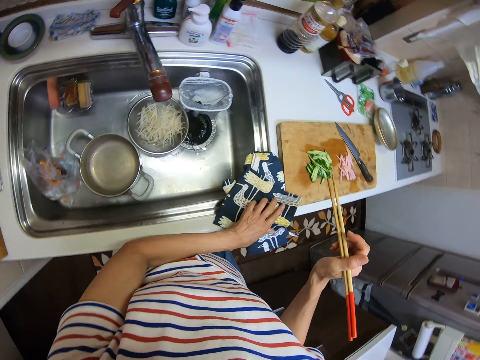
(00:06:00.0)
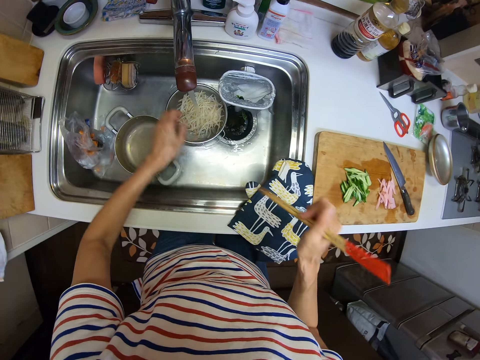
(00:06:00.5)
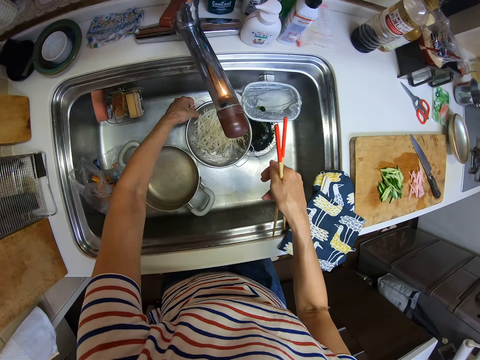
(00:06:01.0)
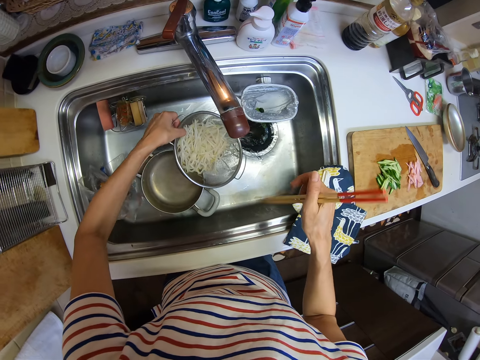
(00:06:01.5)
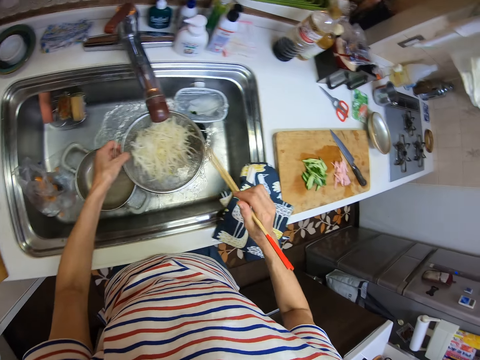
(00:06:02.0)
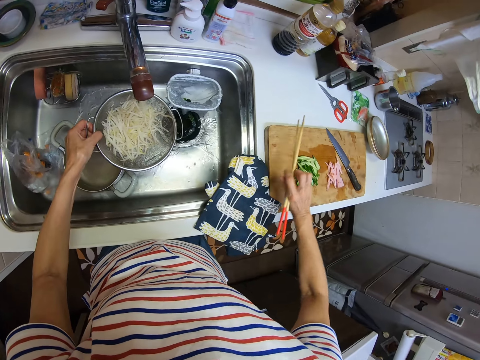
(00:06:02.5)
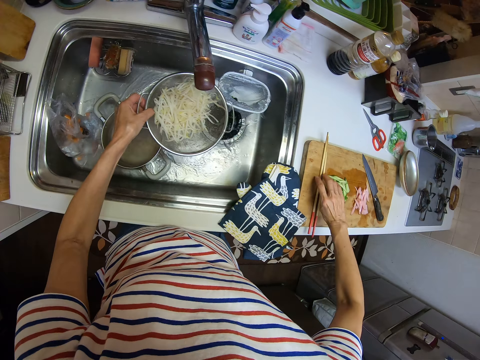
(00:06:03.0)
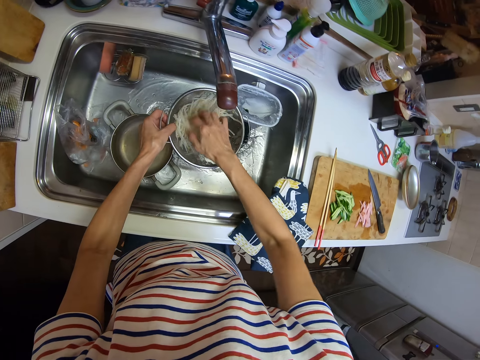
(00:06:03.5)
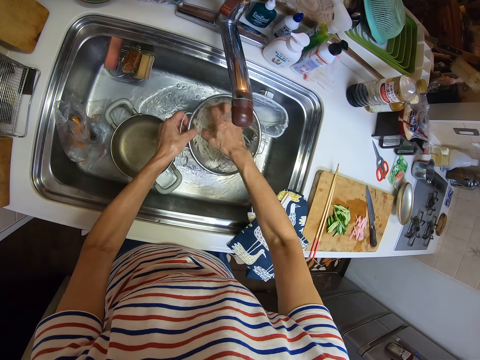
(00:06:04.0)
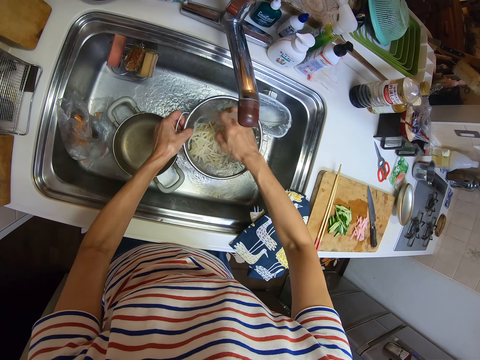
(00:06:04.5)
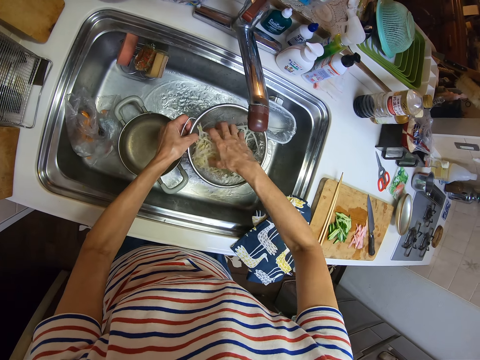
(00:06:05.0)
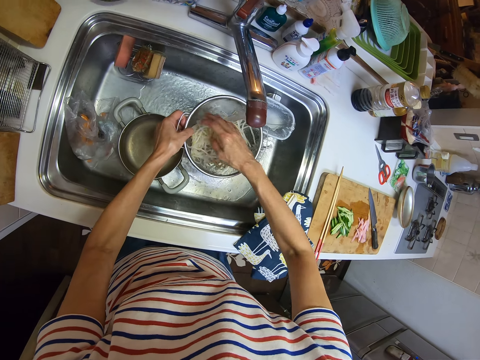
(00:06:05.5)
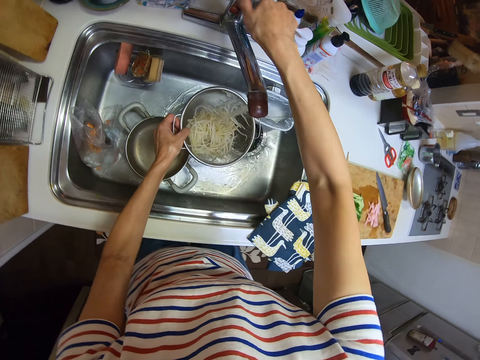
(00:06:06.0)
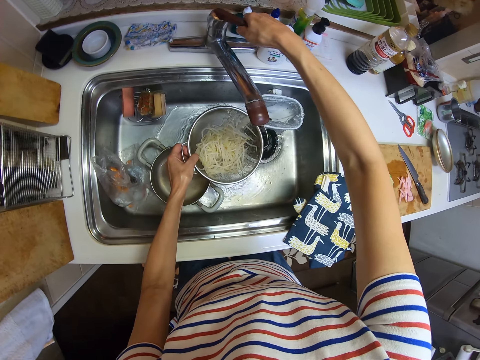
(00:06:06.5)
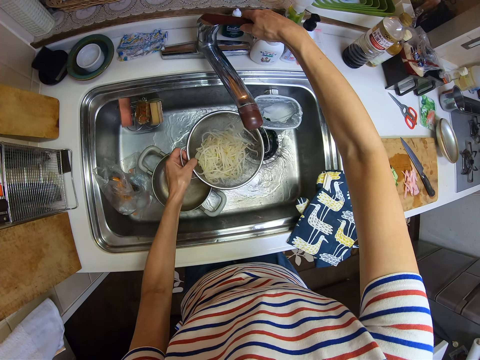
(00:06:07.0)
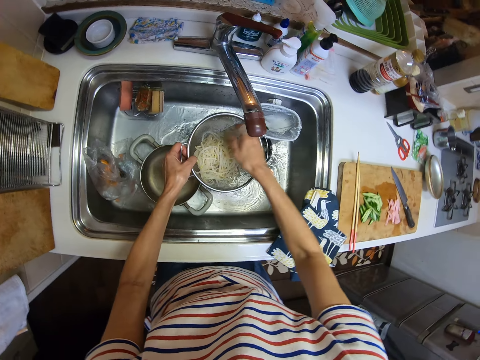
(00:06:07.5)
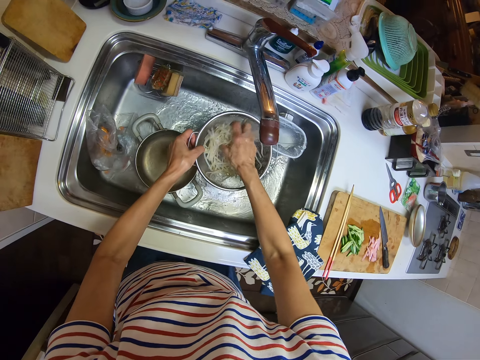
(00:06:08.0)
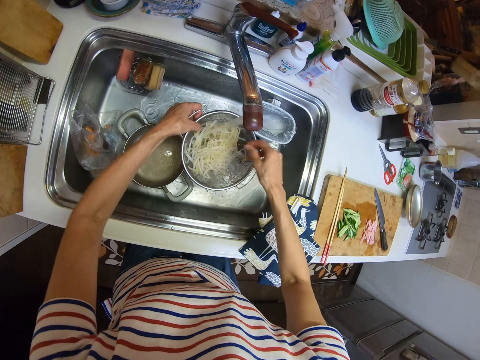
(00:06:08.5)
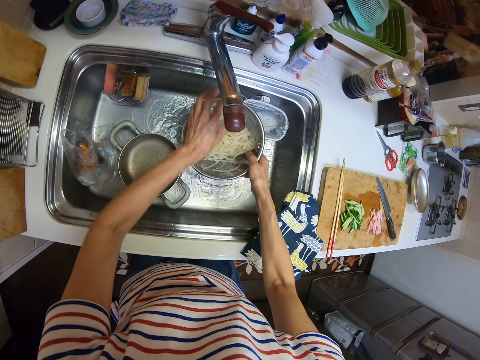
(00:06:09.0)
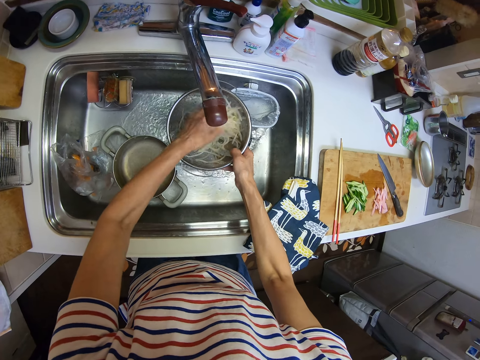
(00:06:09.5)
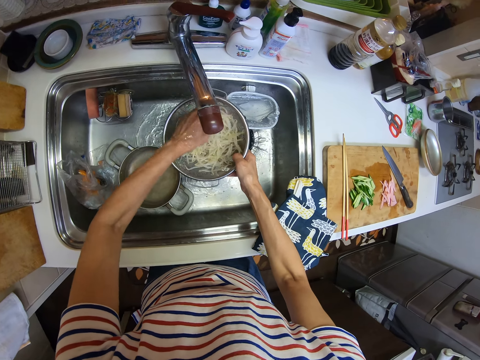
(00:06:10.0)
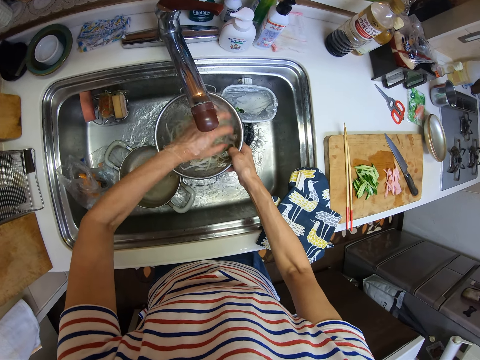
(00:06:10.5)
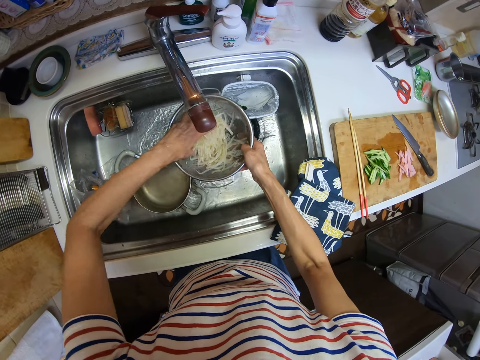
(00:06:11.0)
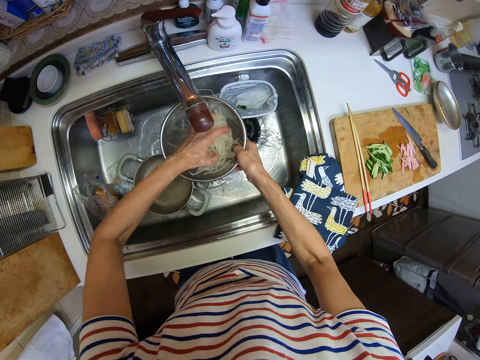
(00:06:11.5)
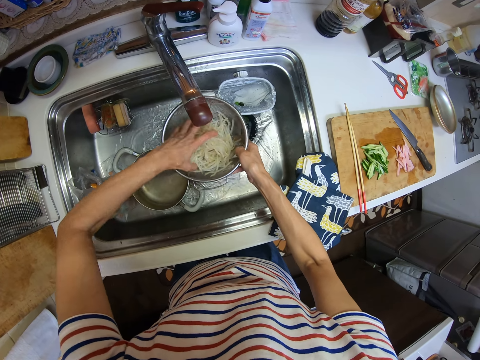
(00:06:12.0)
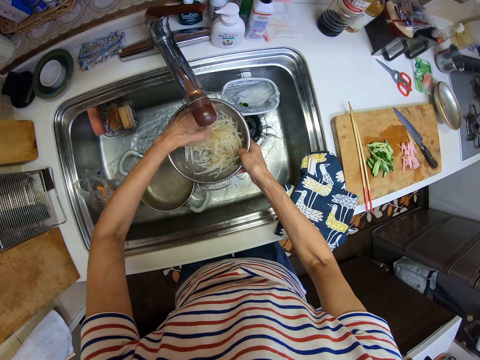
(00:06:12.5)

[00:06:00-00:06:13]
The camera wearer drops the napkin on the oven glove using his left hand. He puts the kitchen glove on the countertop. He picks the filter up with his left hand. He drops the chopsticks on the chopping board using his right hand. He washes the pasta with water and his right hand in a mesh colander. He holds the water tap handle and turns the tap on with his right hand. He washes the pasta using water and his right hand in the mesh colander. He transfers the filter from his left hand to his right hand. He washes the pasta with water and his left hand.

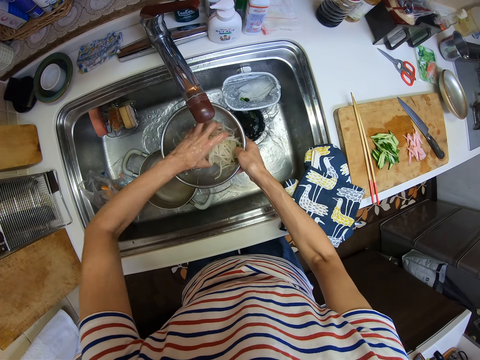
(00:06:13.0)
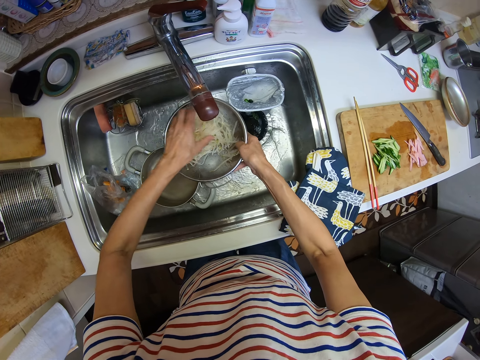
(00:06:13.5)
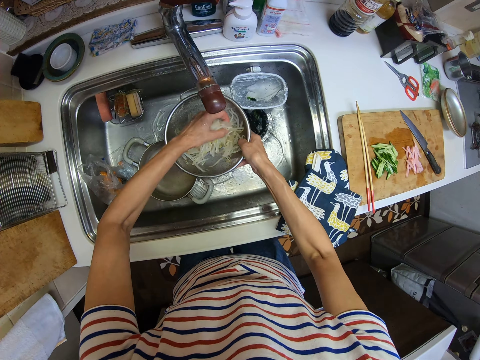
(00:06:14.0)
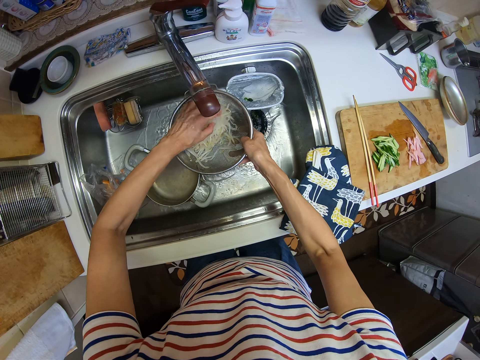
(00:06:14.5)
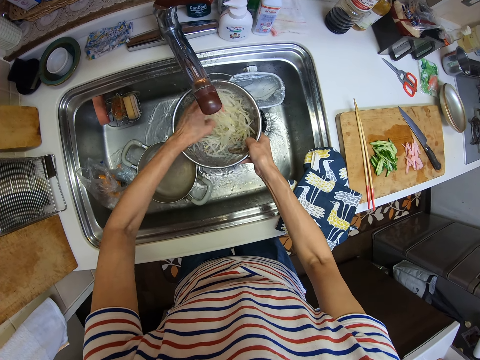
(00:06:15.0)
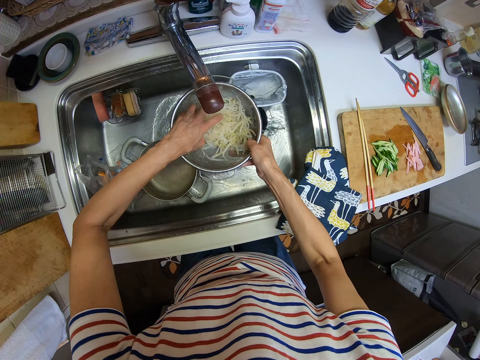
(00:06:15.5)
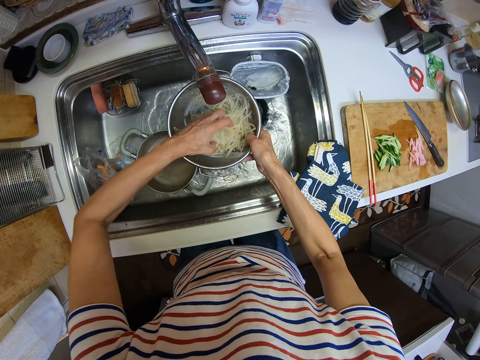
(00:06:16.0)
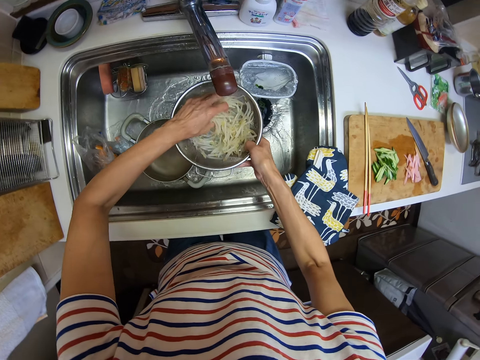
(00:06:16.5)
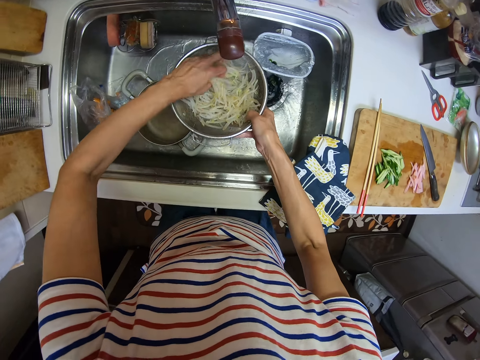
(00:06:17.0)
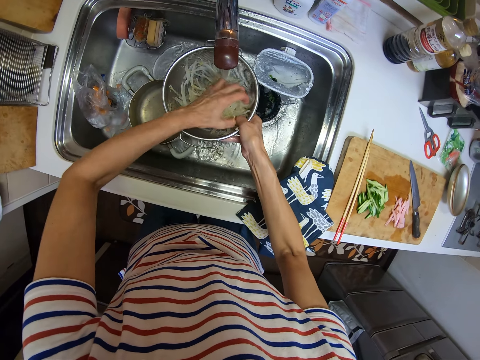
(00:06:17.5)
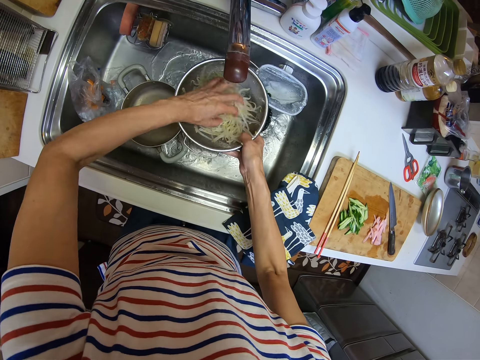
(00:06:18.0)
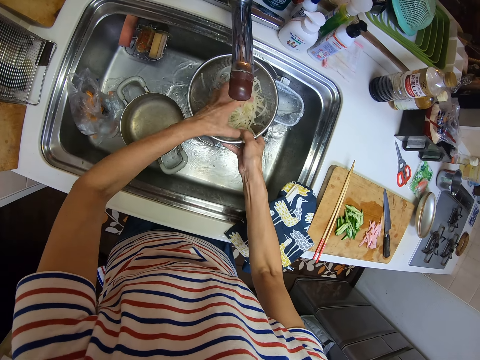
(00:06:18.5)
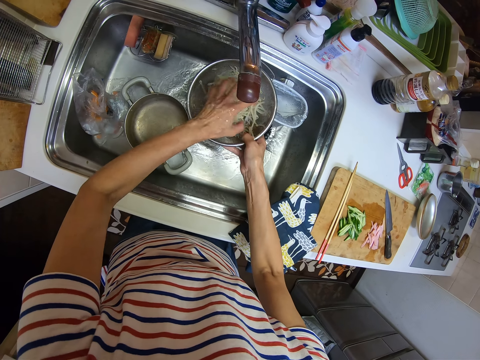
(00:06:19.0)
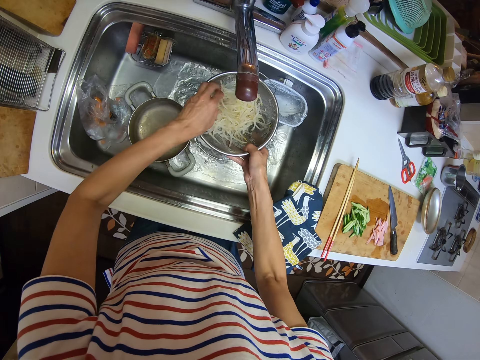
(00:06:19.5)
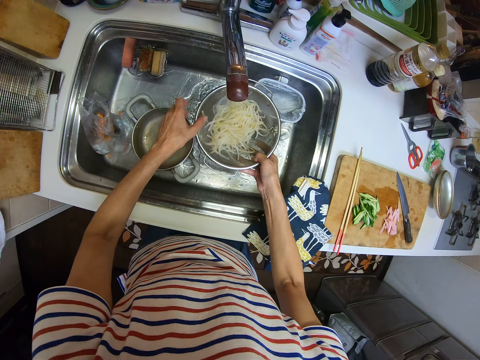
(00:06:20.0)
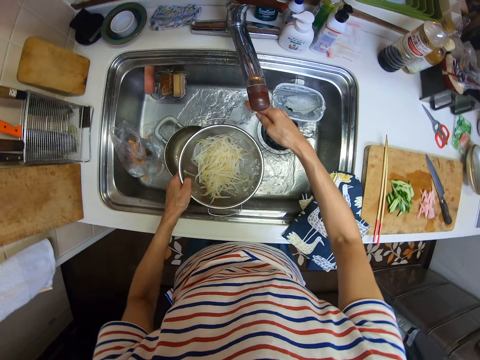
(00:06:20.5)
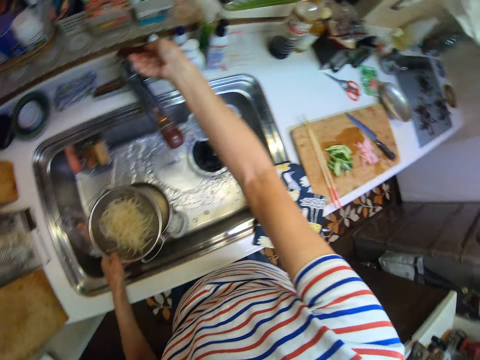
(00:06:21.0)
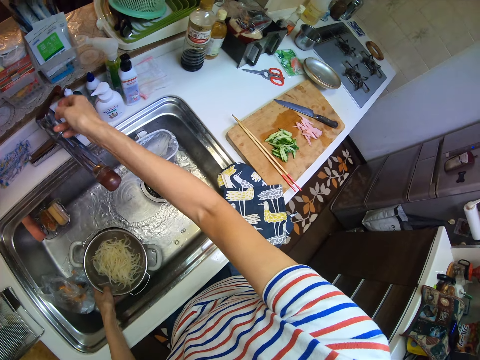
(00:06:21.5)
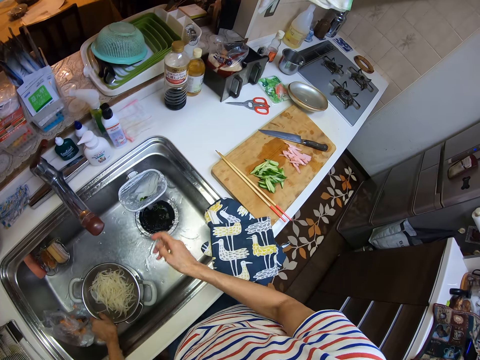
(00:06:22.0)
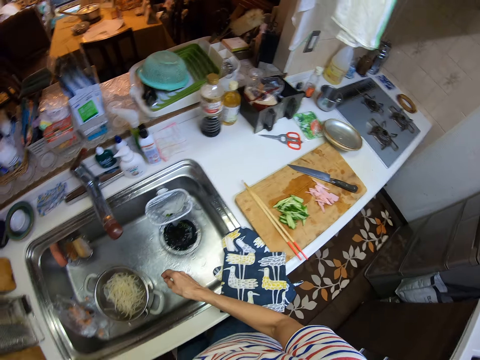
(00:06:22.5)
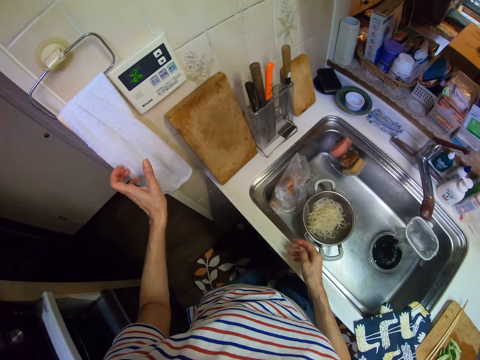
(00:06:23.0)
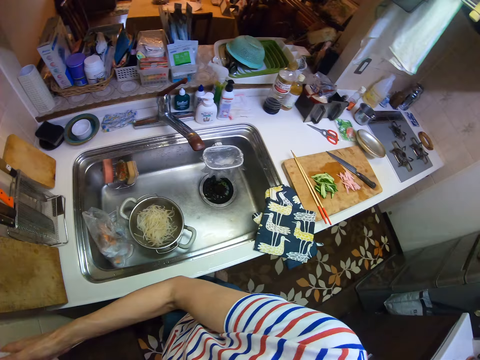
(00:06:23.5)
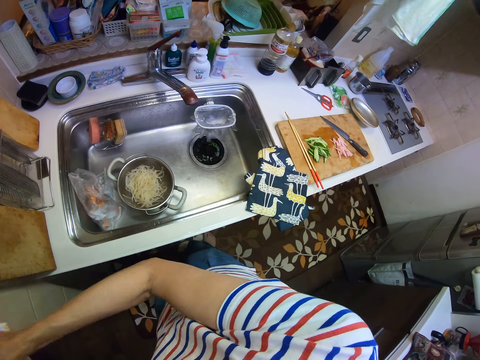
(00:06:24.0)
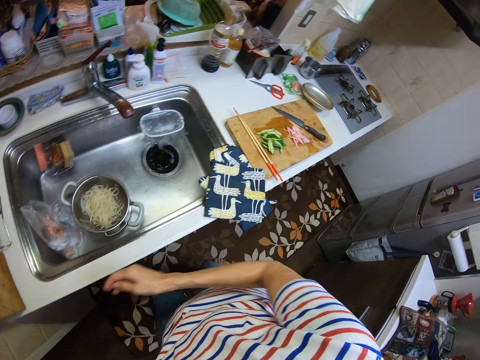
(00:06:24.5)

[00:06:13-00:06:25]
The camera wearer transfers the filter from his right hand to his left hand. He turns the tap off using his right hand. He drops the filter on the pot using his left hand. He puts the mesh colander in the sink. He wipes his hands with a kitchen towel. He walks on the floor.
